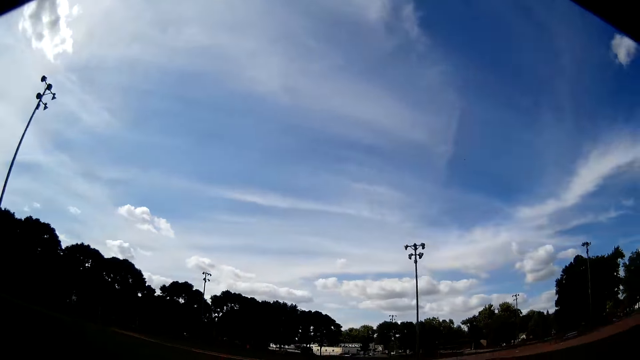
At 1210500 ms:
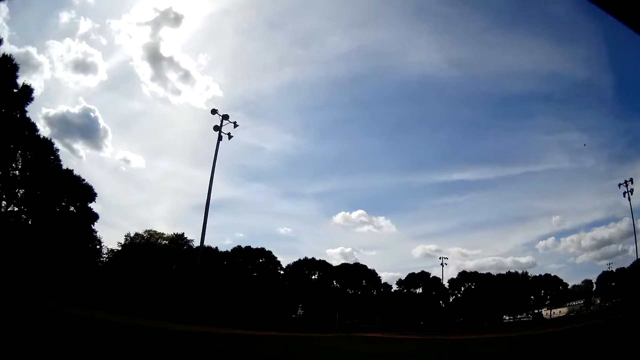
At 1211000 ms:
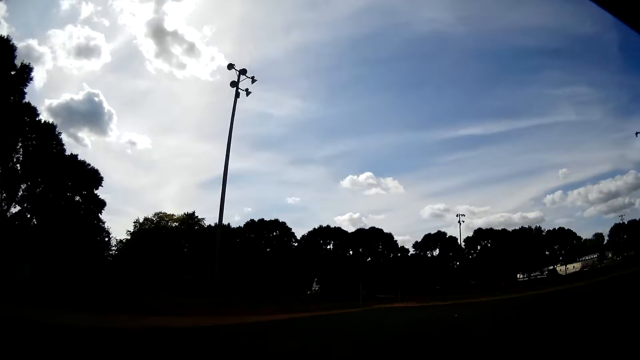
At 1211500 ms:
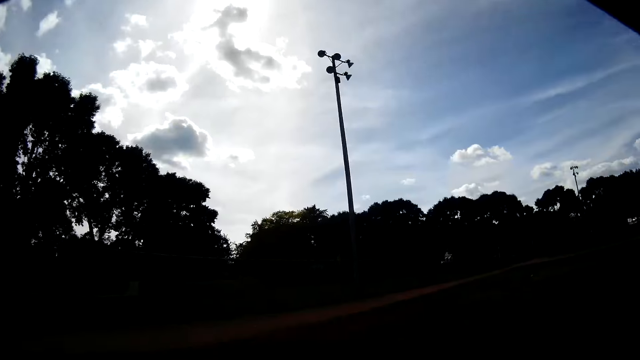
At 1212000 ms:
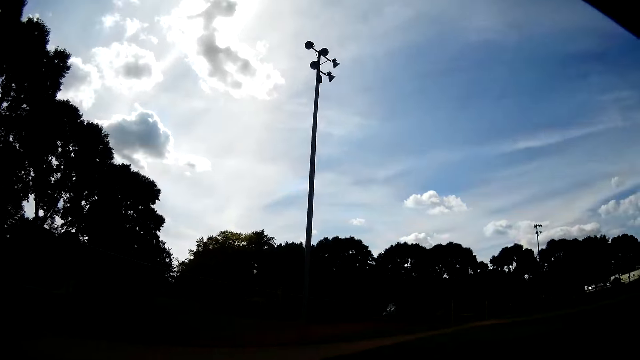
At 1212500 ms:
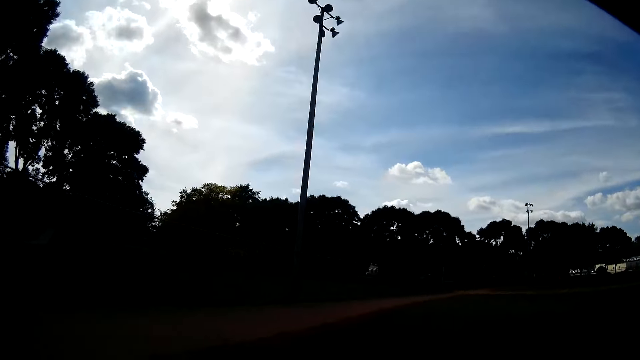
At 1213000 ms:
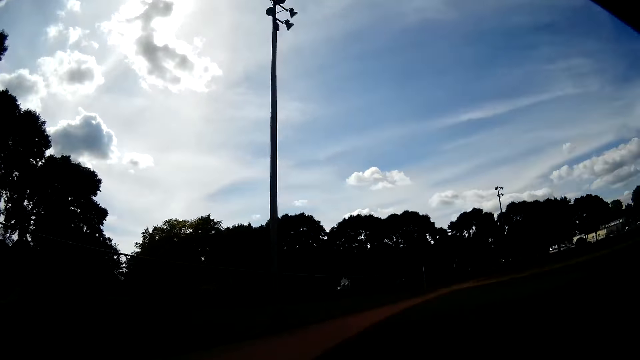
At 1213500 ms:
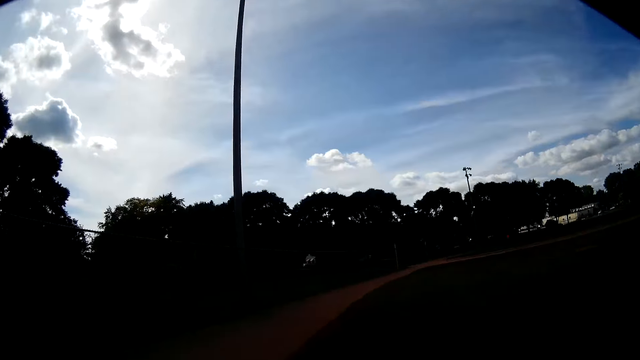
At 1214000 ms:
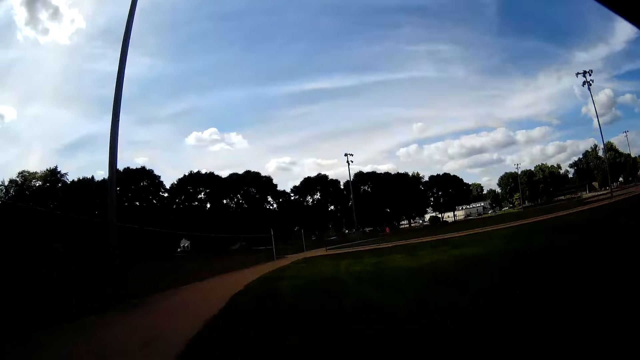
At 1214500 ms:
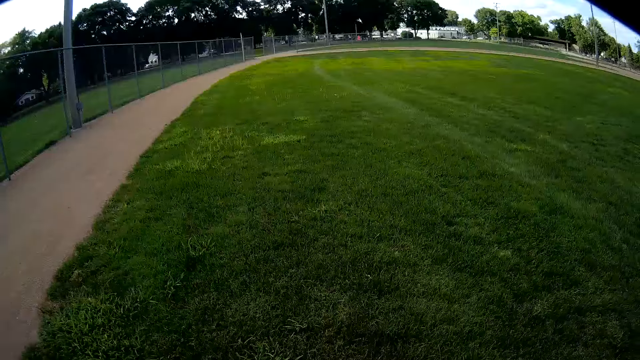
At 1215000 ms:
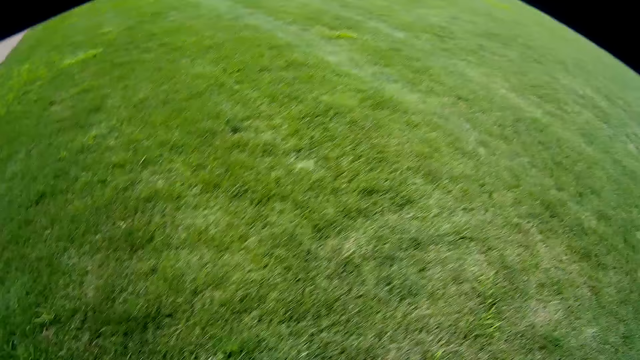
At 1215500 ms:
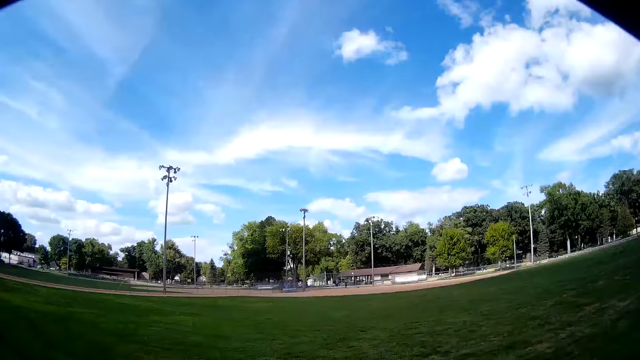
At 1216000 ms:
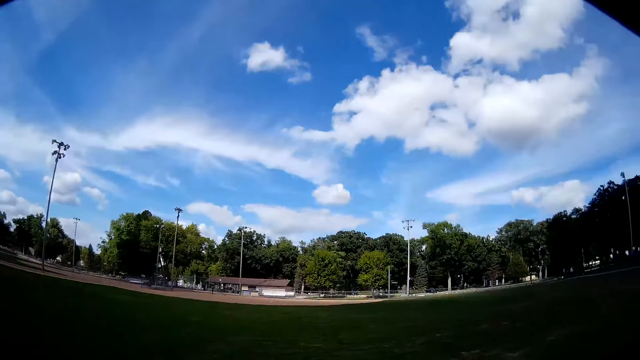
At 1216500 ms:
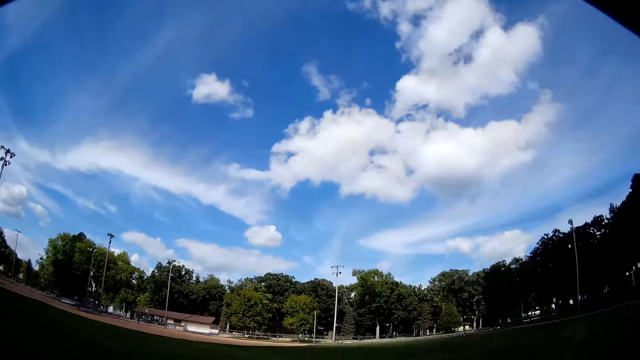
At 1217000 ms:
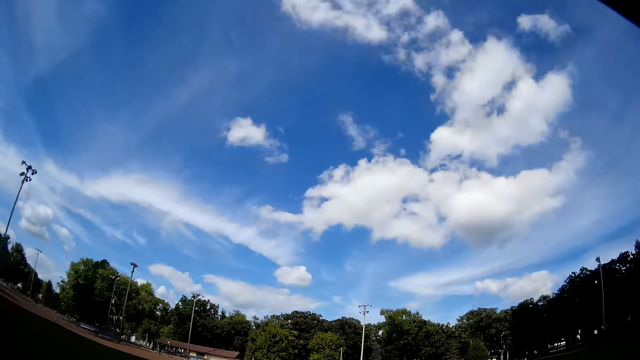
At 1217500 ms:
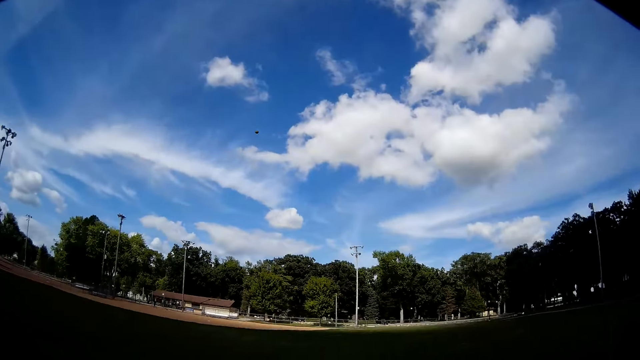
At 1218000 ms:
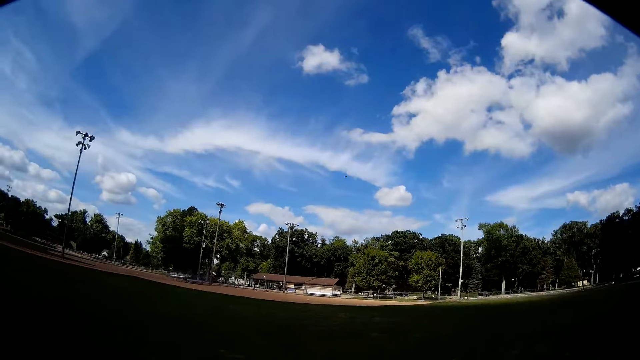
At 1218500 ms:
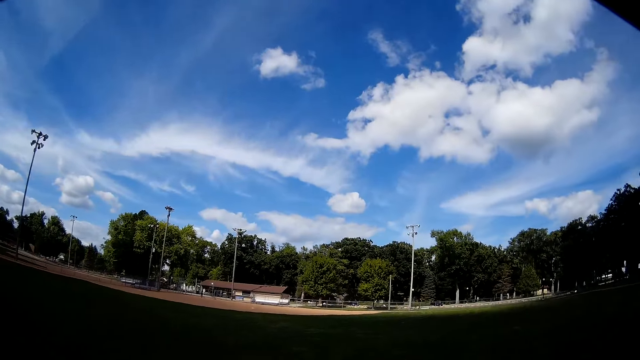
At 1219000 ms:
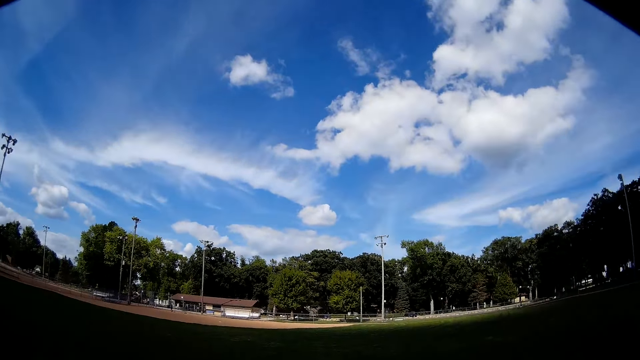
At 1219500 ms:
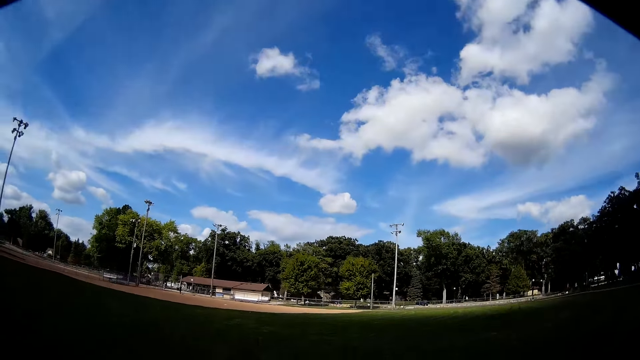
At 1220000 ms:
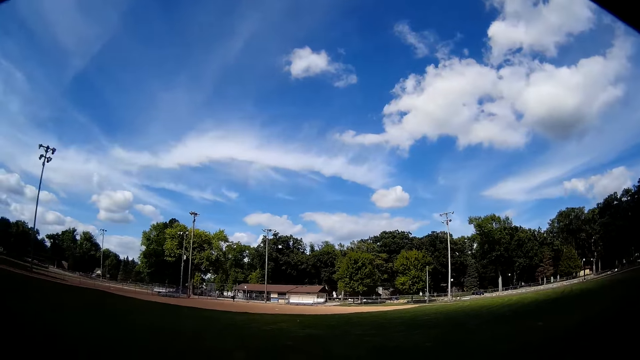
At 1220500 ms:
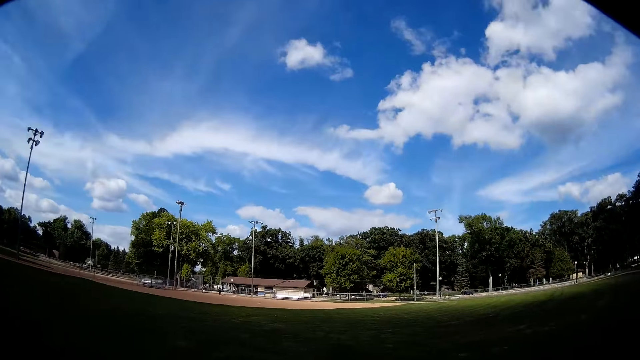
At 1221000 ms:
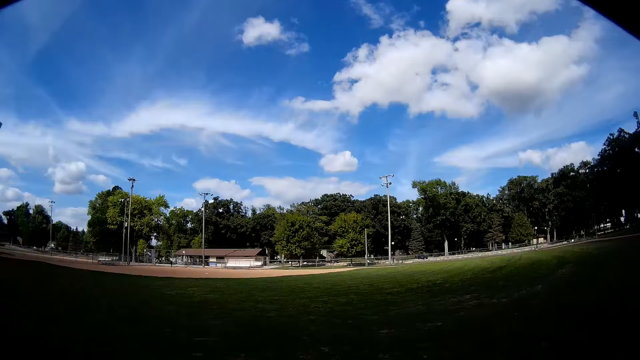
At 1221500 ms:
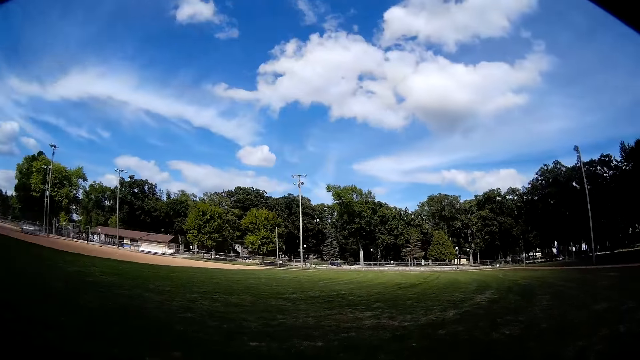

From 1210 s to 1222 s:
The camera wearer looks around the field. They run around the field. They throw the baseball to the man and the other man.

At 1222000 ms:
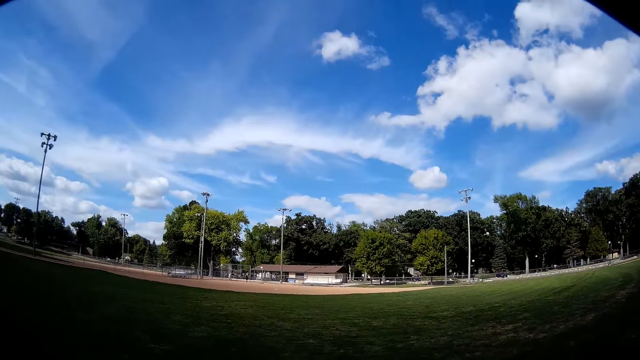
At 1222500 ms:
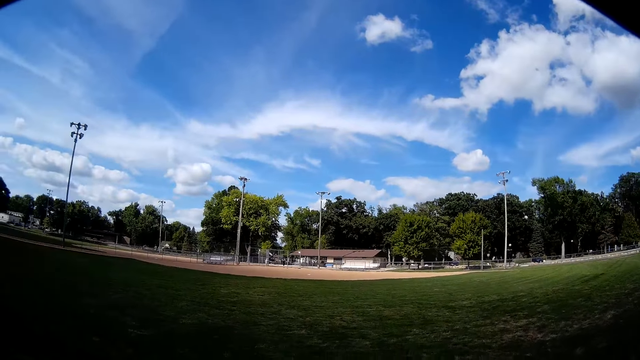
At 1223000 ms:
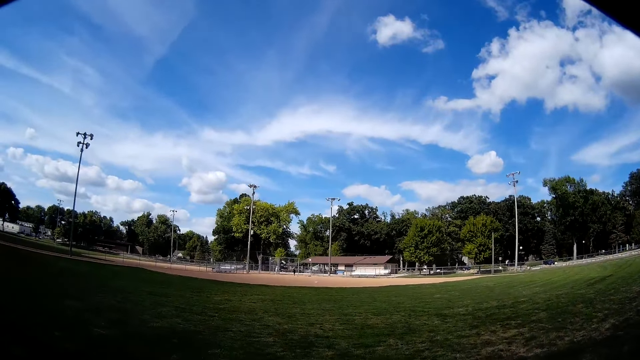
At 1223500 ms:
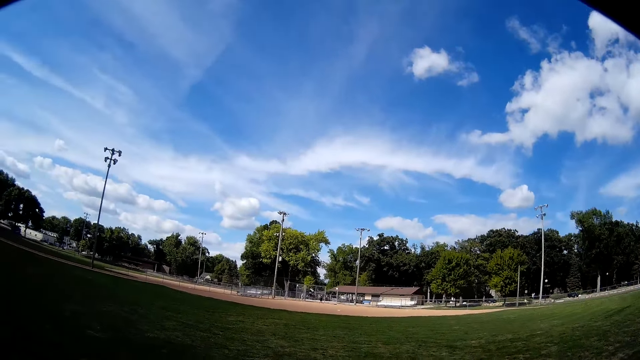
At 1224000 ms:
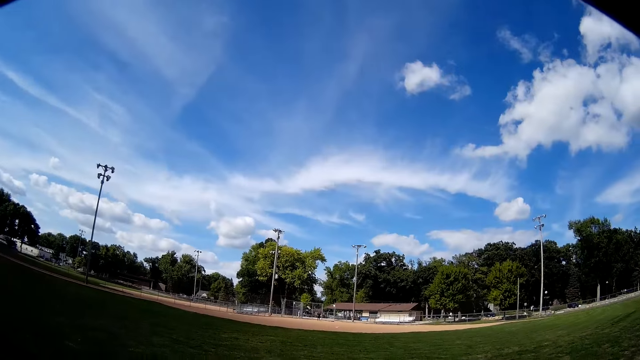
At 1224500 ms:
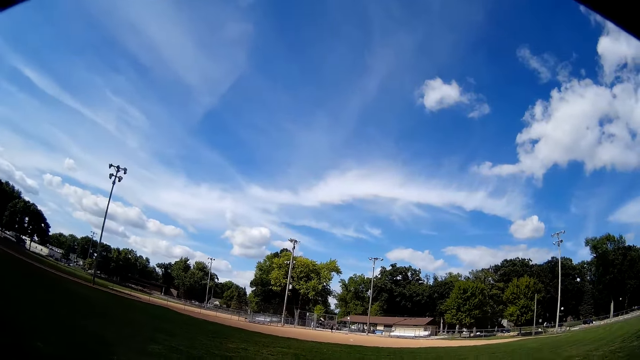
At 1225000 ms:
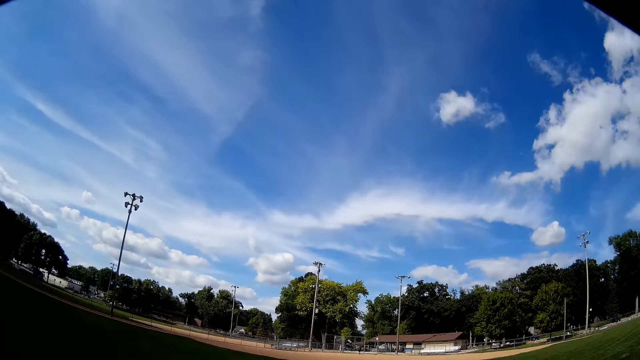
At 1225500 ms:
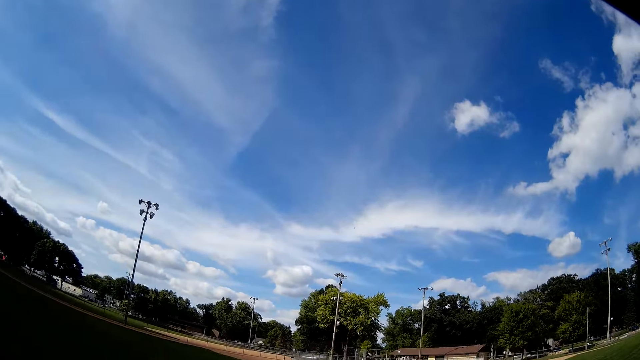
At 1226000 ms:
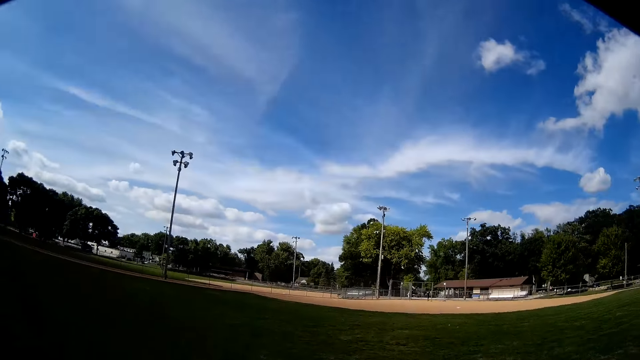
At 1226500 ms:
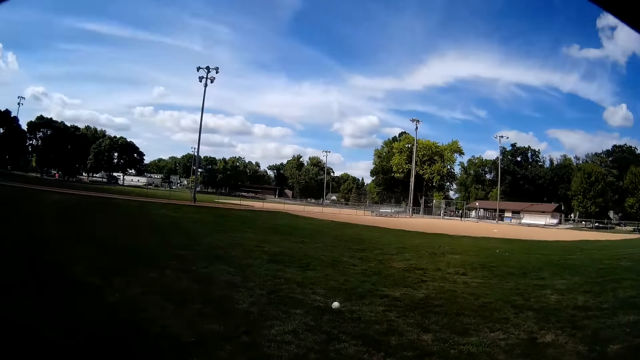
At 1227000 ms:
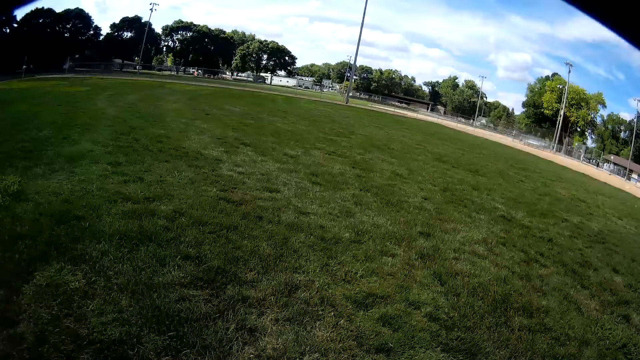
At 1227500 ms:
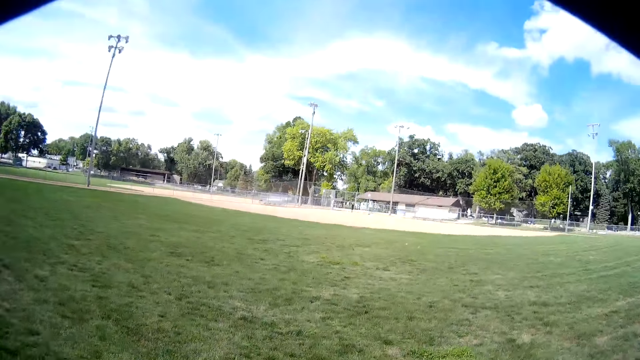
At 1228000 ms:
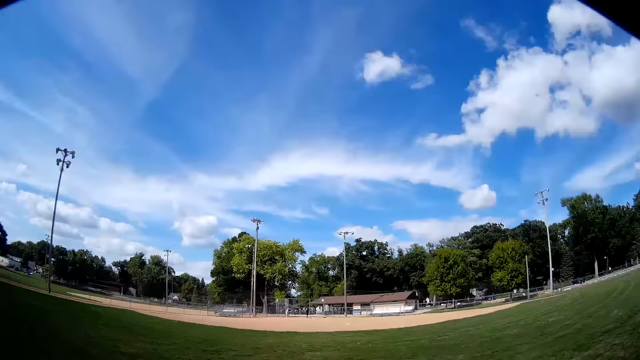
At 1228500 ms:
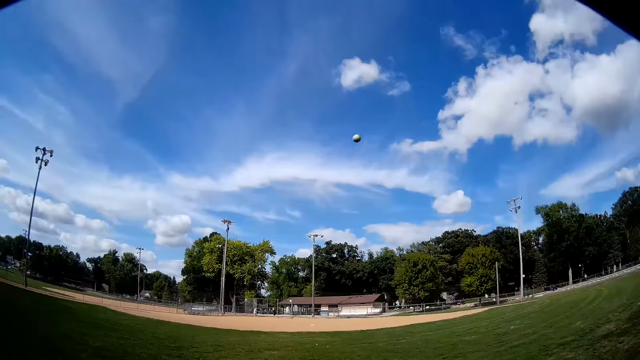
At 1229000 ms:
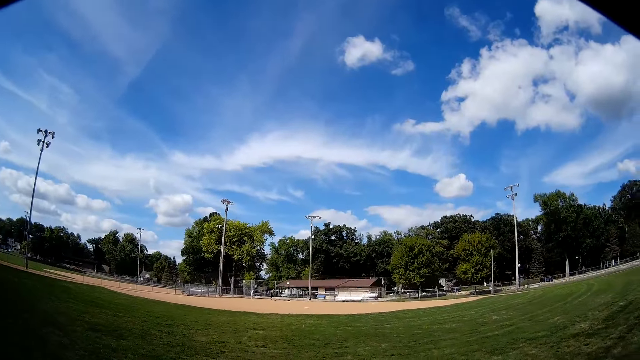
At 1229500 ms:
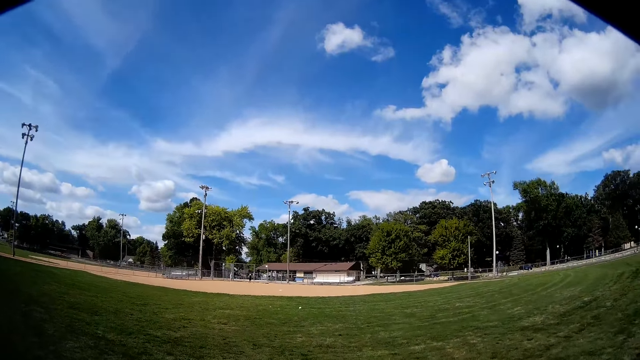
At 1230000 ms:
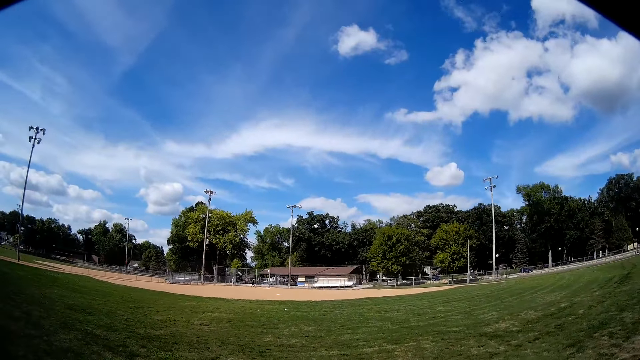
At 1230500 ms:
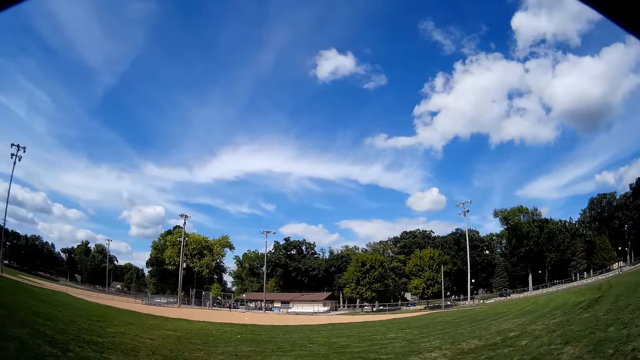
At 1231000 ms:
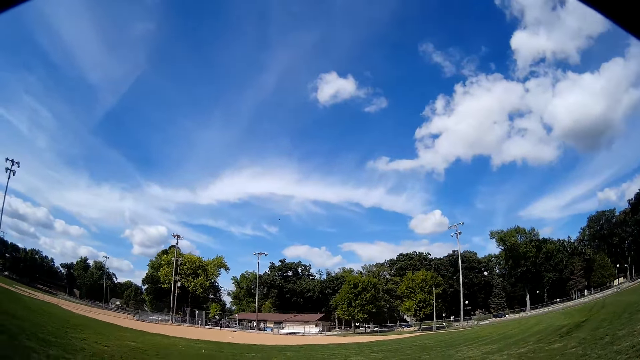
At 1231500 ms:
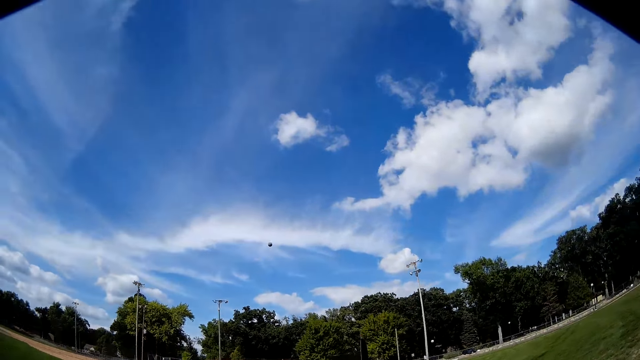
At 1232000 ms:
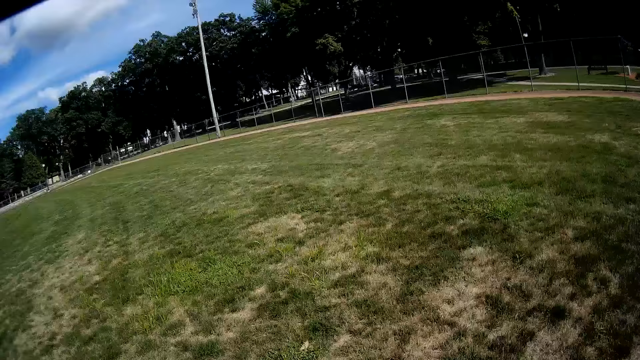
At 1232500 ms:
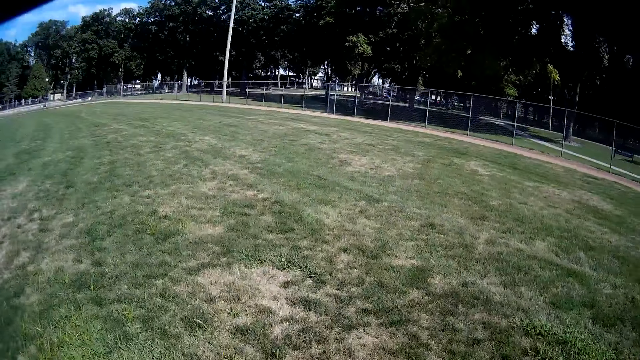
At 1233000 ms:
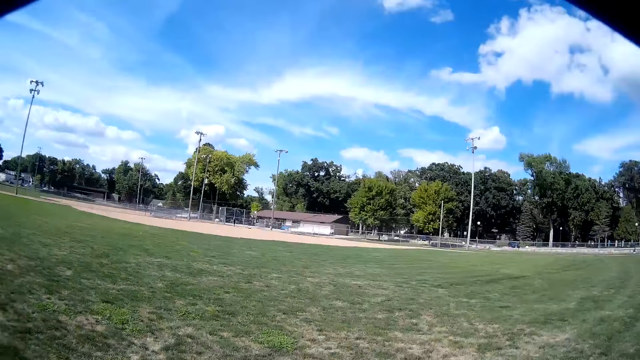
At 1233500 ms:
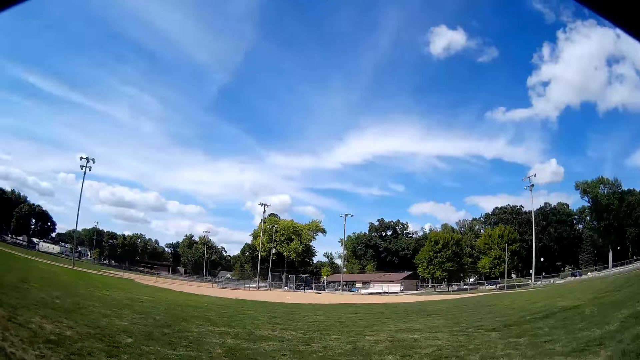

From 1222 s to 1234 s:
The camera wearer picks up the baseball. He throws the baseball to a man and another man on the grass. He catches the ball with a baseball glove in his left hand. He holds the baseball.
